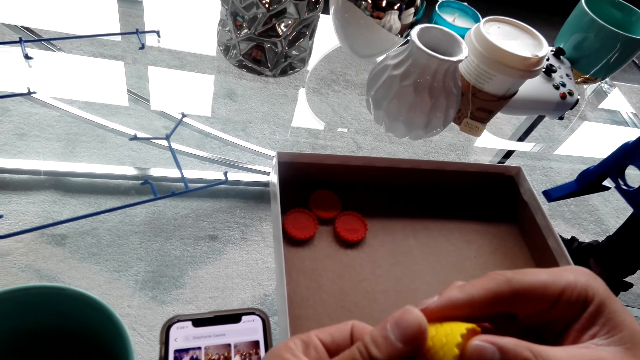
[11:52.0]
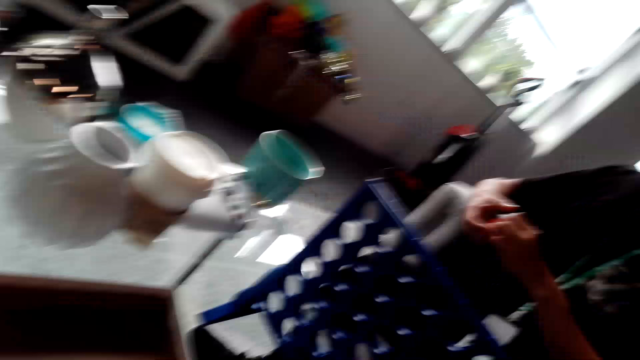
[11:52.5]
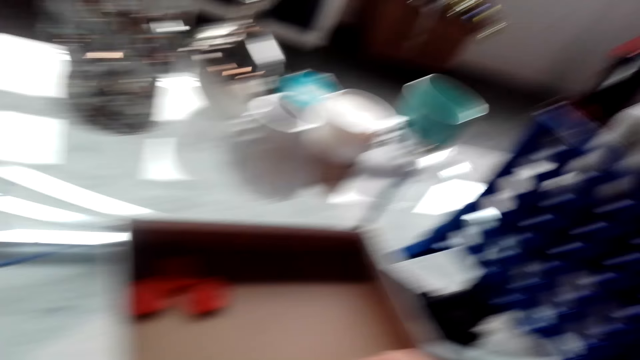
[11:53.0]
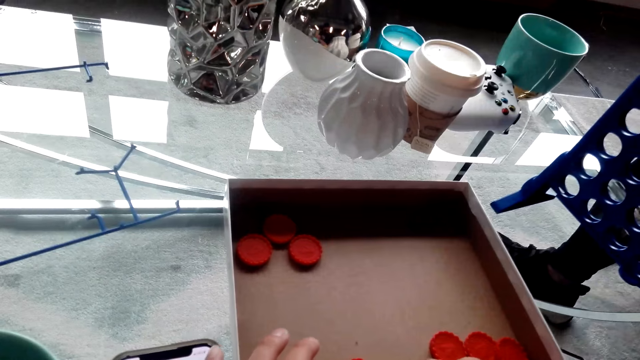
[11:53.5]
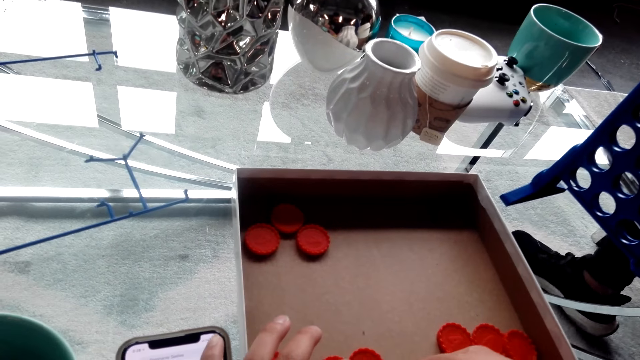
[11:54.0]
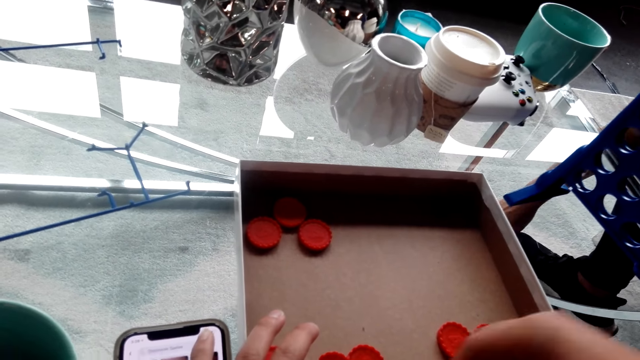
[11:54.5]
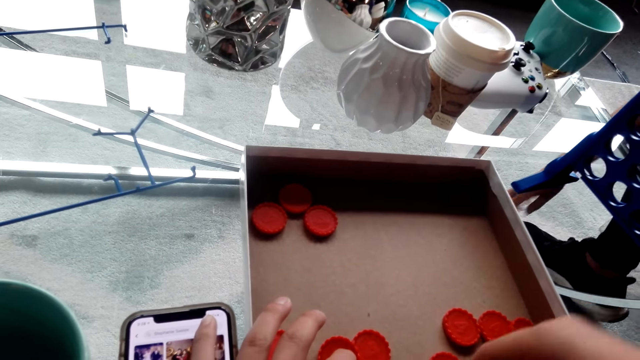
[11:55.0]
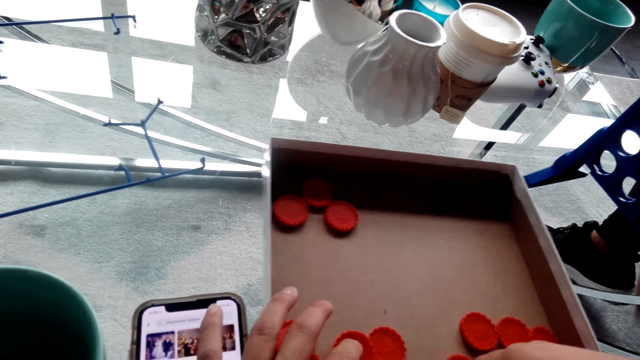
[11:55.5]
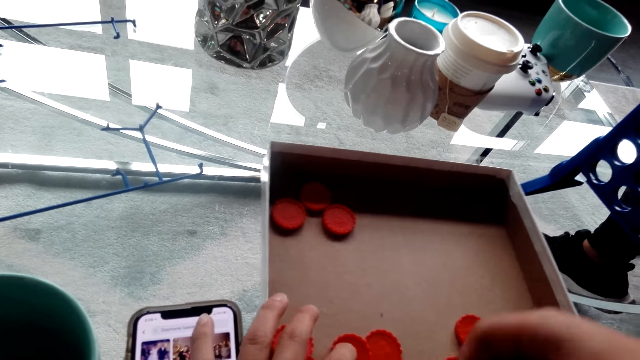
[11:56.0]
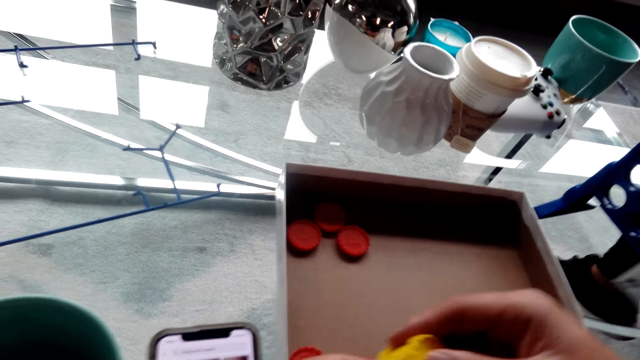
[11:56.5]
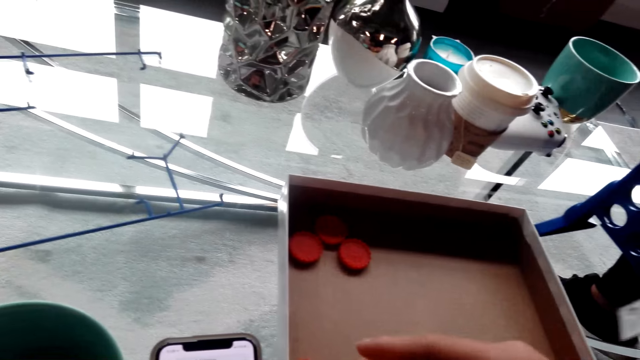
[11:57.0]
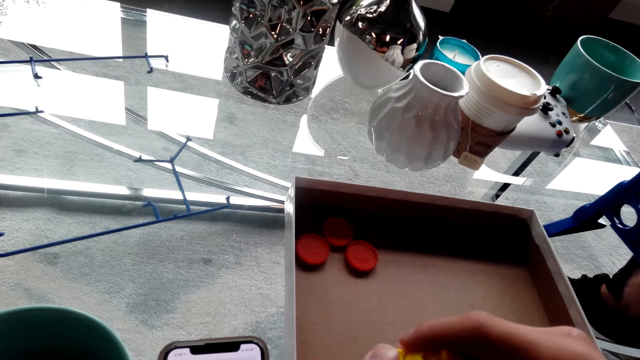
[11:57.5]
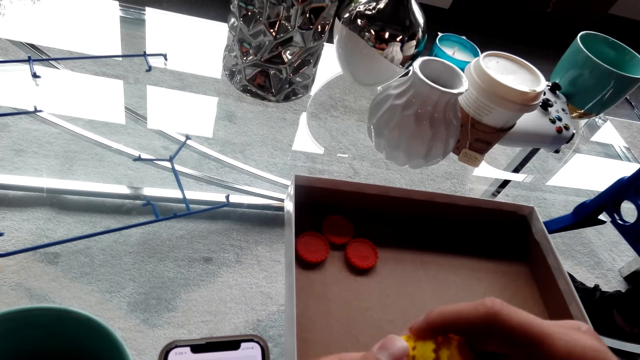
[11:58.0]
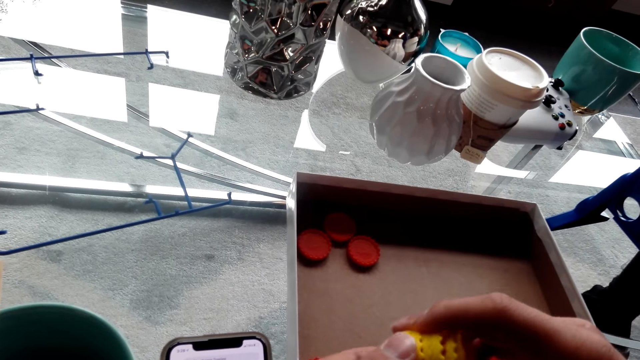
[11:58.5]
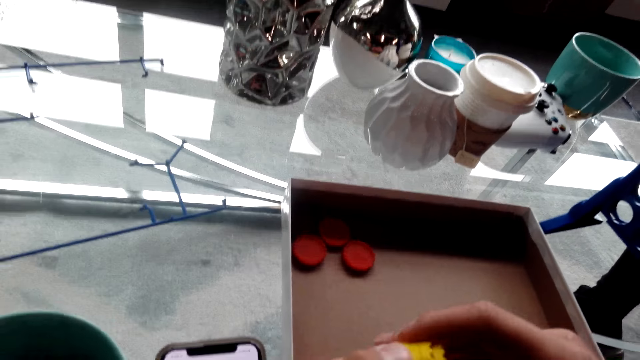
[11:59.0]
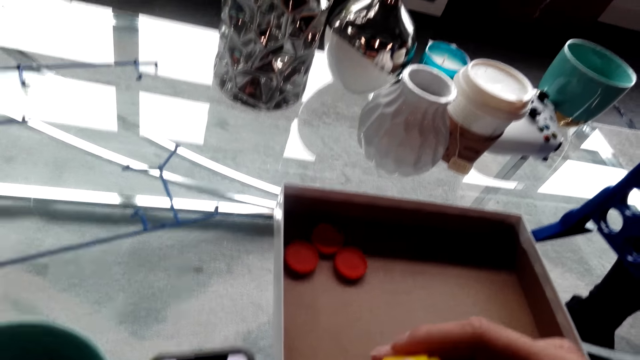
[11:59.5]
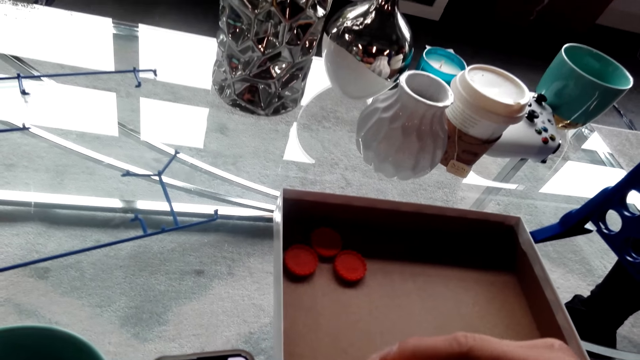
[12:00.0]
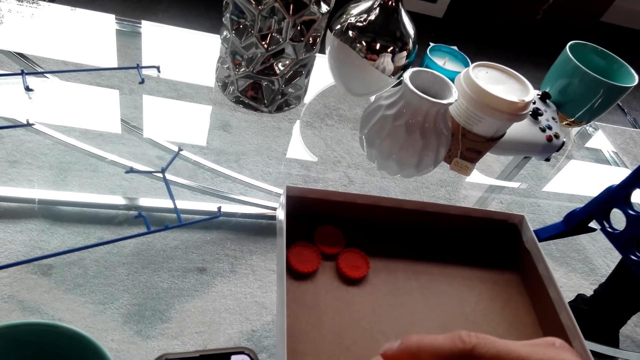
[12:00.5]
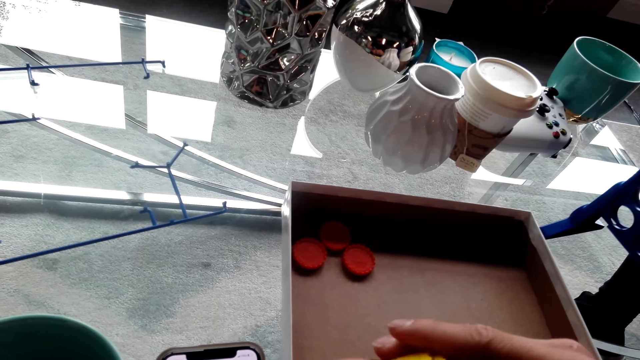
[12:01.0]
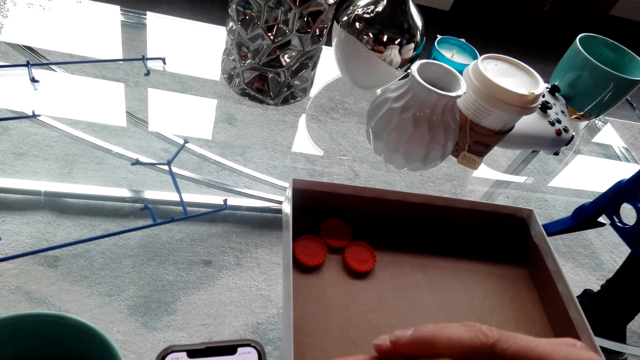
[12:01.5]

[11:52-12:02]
The camera wearer interacts with a lady. The lady picks bottle tops. The camera wearer arranges a bottle top.

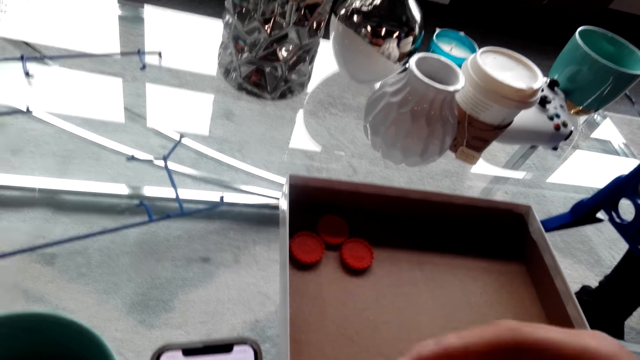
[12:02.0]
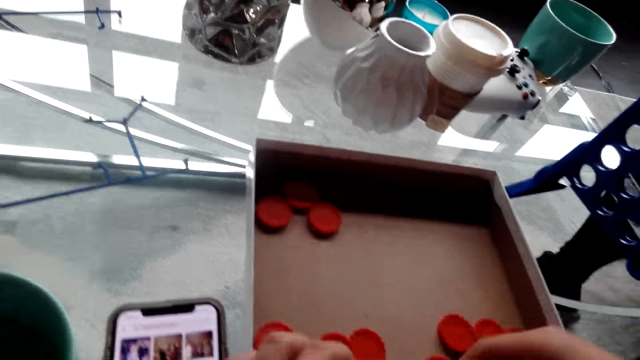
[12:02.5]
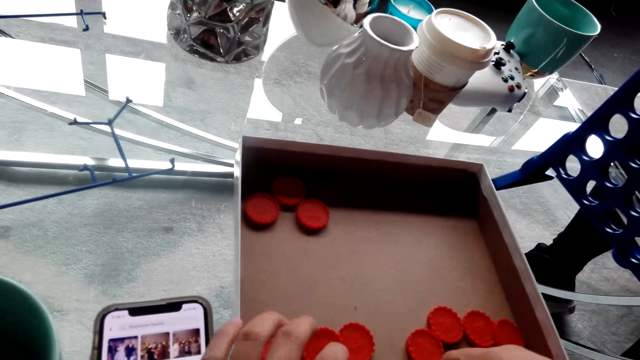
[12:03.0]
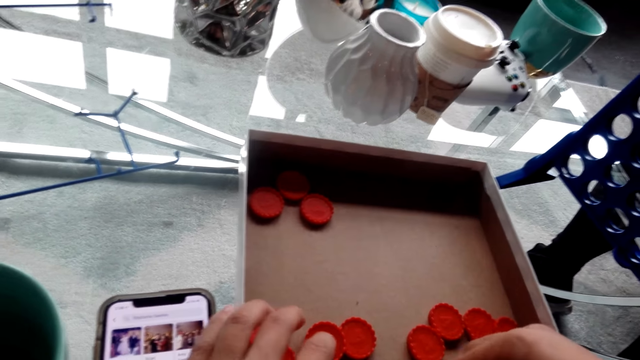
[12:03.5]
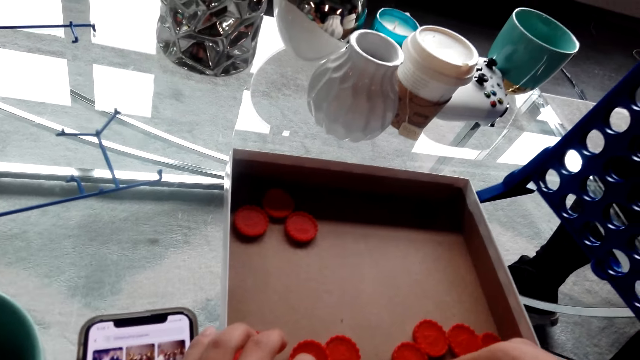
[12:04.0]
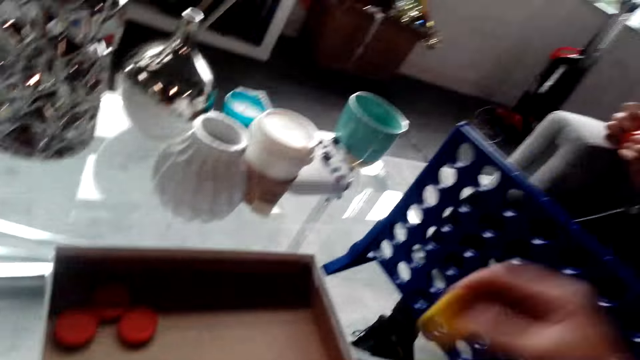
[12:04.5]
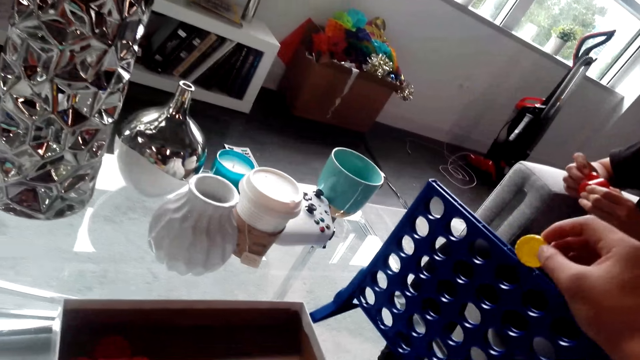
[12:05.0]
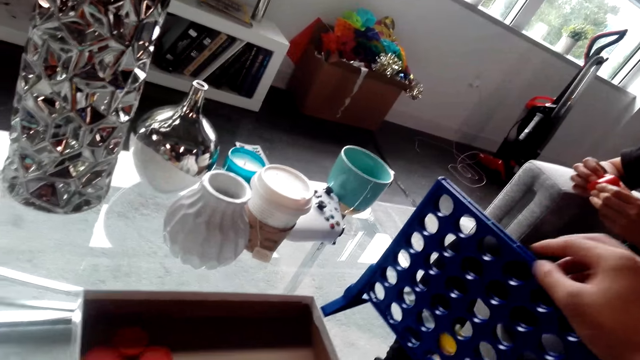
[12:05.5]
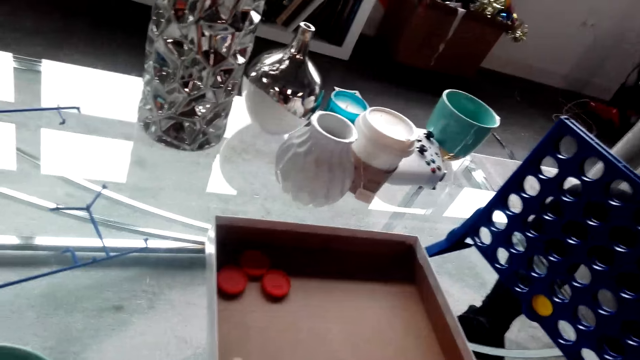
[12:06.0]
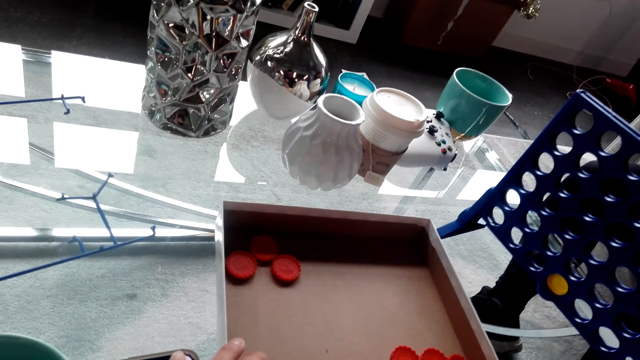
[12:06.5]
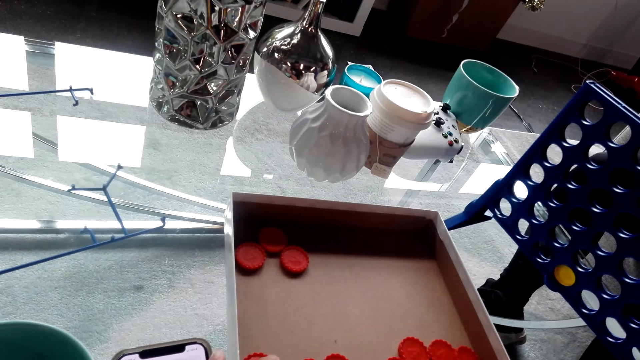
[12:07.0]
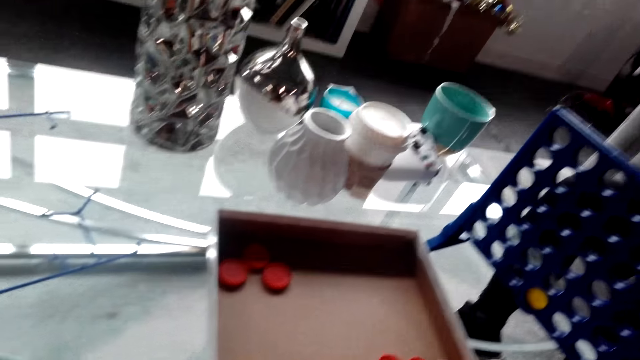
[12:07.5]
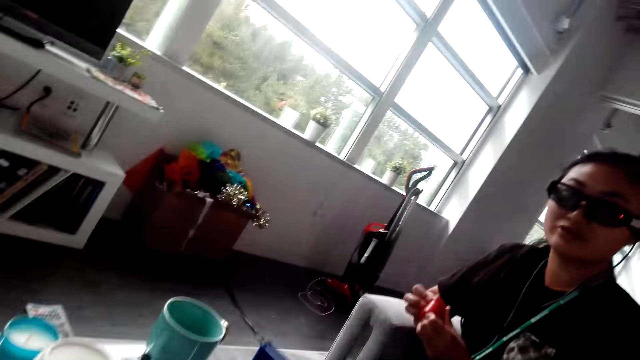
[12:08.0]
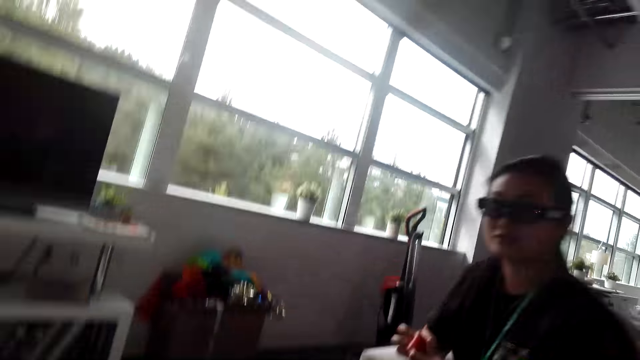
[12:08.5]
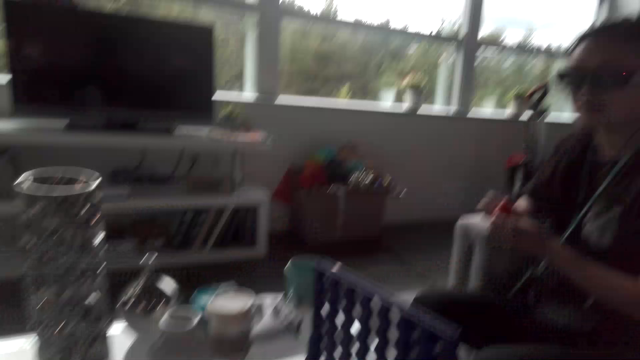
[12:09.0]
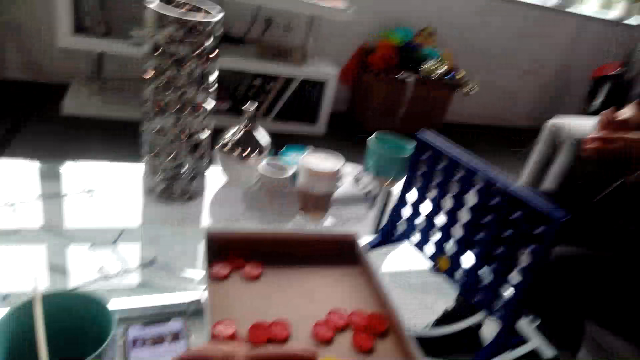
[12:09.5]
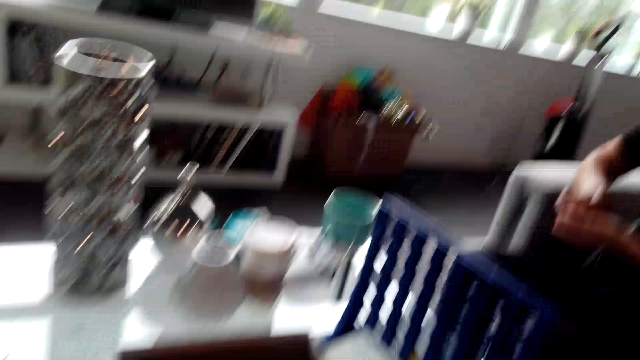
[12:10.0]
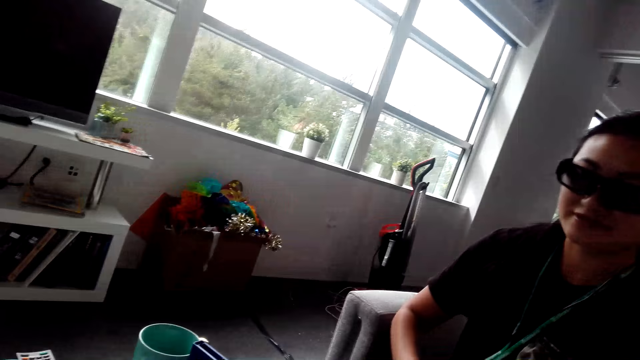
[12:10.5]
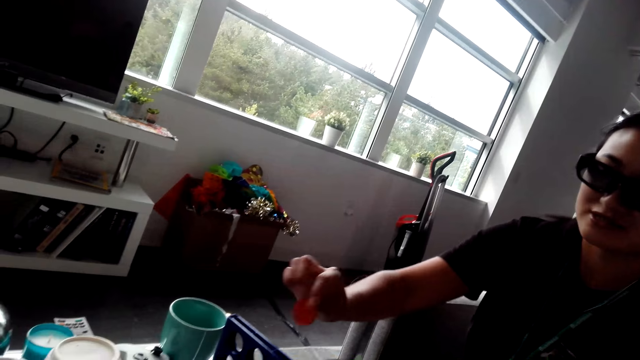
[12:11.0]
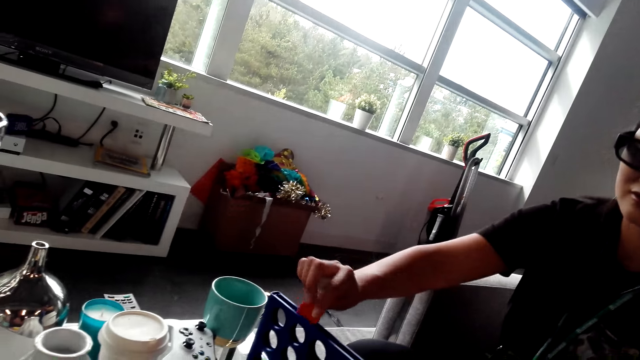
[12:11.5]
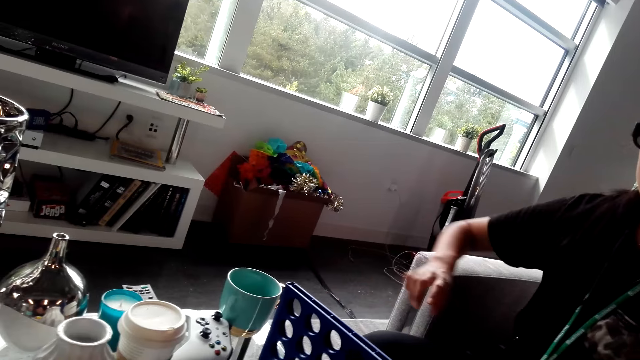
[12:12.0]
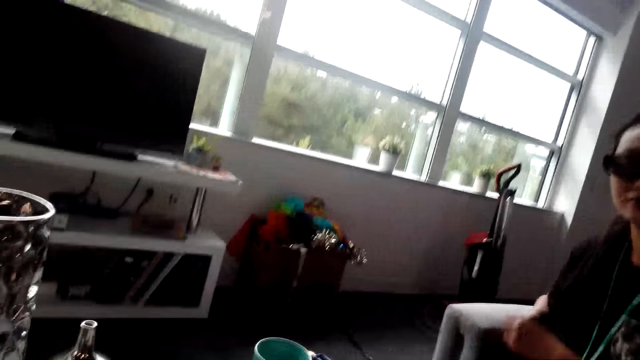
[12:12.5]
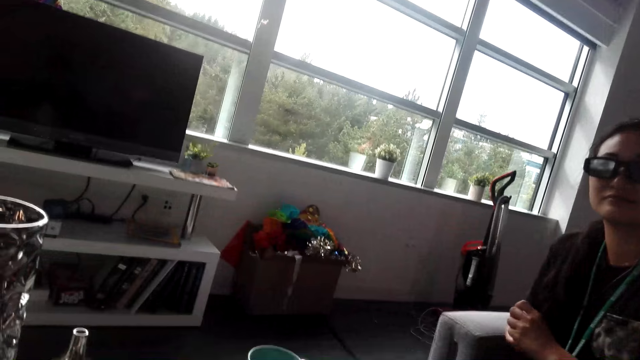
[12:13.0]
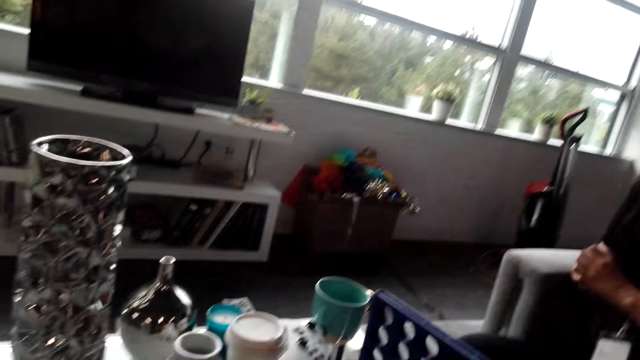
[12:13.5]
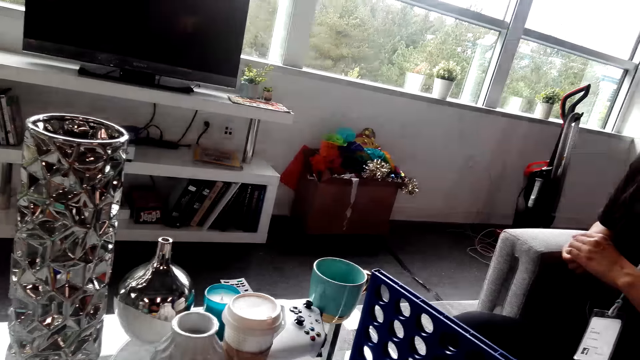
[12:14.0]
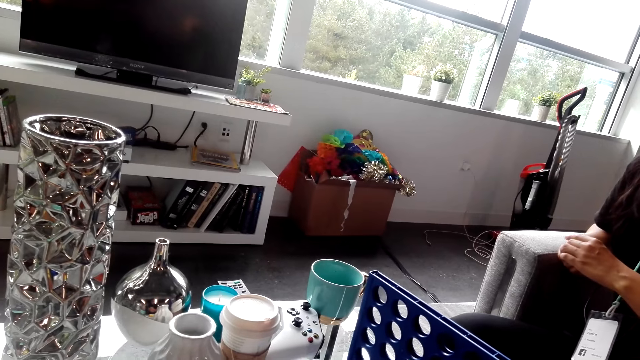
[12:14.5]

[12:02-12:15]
The camera wearer plays a bottle top game. They insert a bottle top in the rack. They interact with a lady. The lady talks to the camera wearer. The lady plays the bottle top game and drops a bottle top in the rack. The camera wearer interacts with the lady.
